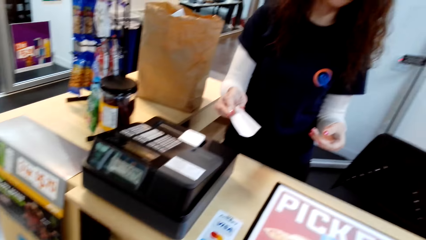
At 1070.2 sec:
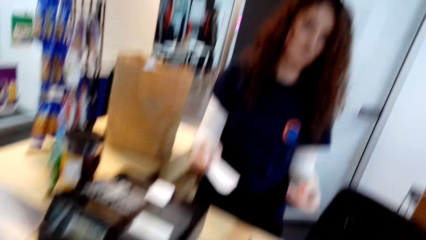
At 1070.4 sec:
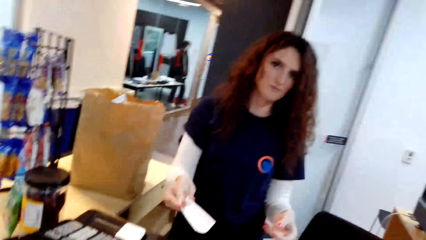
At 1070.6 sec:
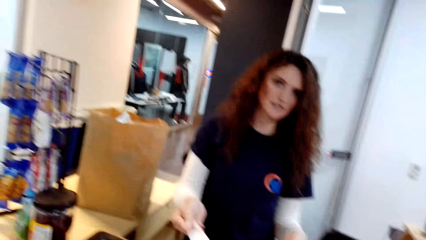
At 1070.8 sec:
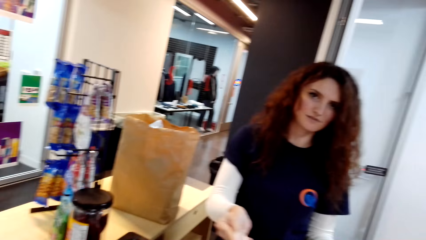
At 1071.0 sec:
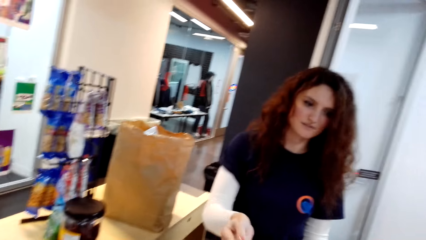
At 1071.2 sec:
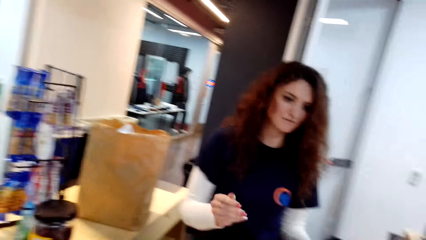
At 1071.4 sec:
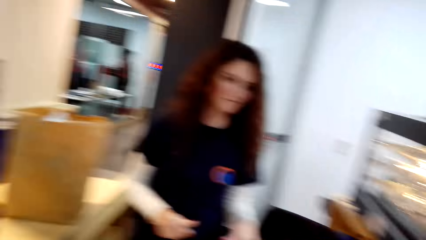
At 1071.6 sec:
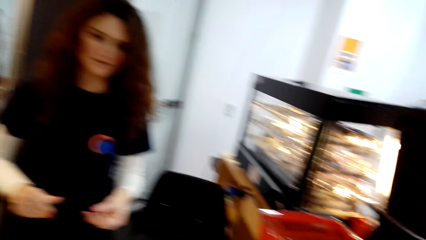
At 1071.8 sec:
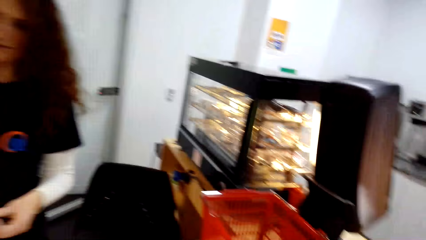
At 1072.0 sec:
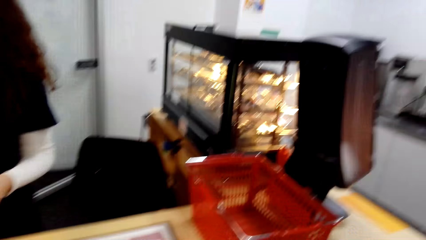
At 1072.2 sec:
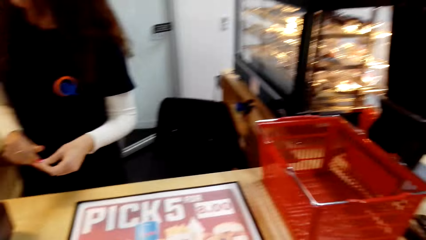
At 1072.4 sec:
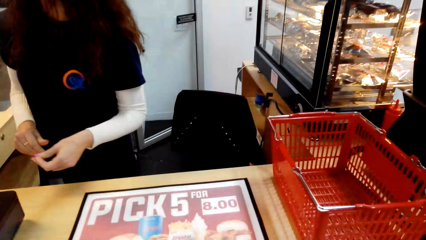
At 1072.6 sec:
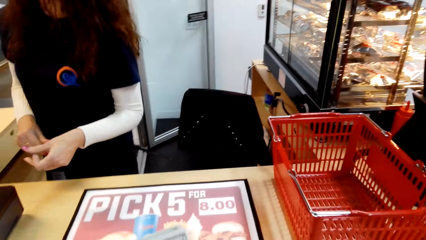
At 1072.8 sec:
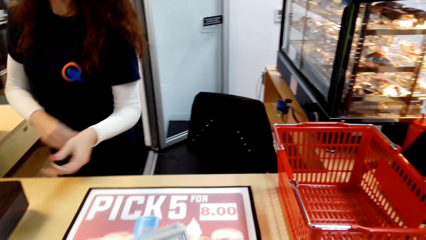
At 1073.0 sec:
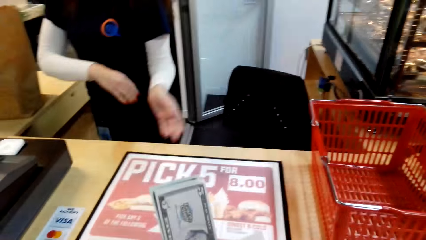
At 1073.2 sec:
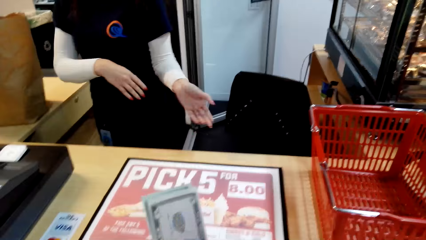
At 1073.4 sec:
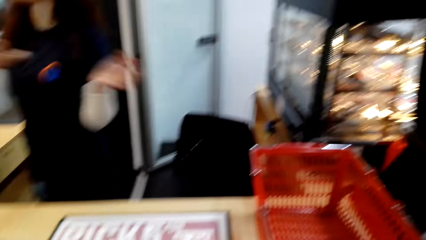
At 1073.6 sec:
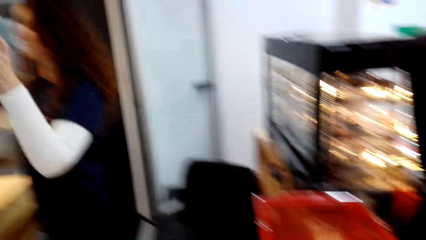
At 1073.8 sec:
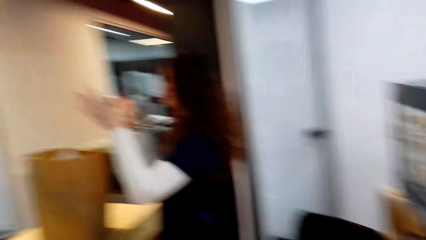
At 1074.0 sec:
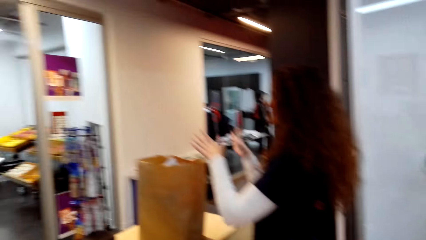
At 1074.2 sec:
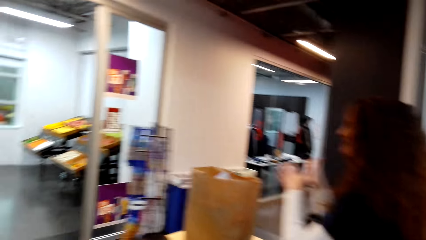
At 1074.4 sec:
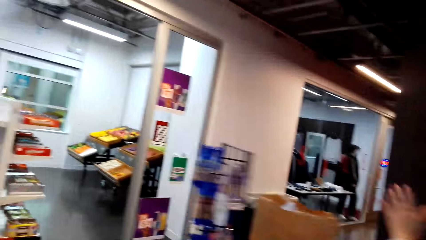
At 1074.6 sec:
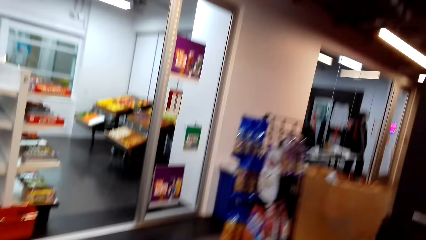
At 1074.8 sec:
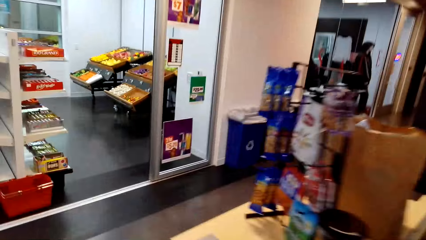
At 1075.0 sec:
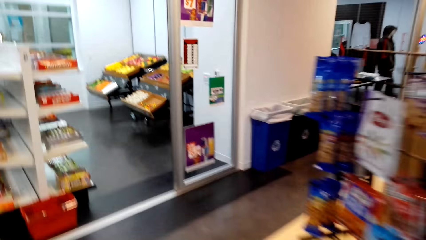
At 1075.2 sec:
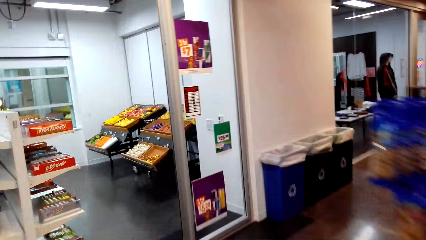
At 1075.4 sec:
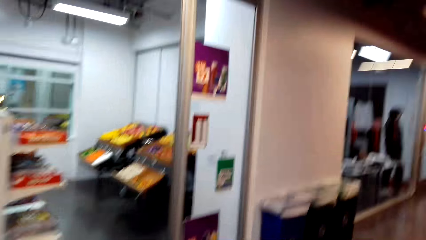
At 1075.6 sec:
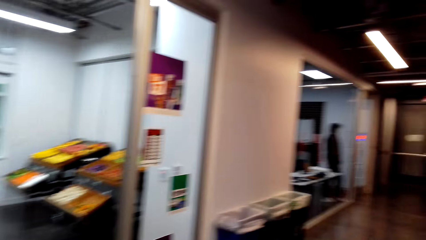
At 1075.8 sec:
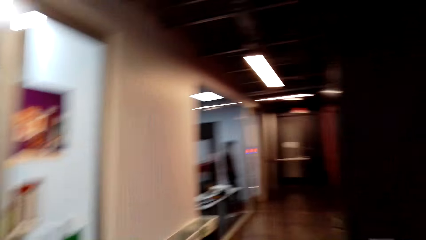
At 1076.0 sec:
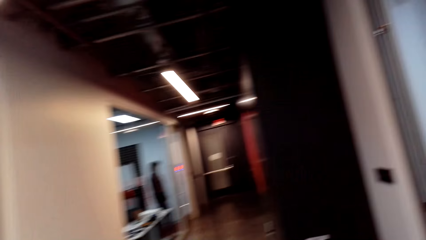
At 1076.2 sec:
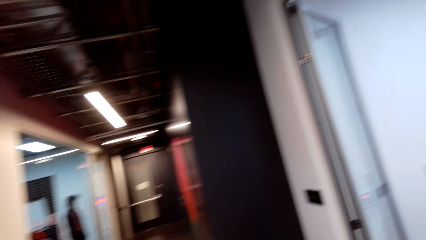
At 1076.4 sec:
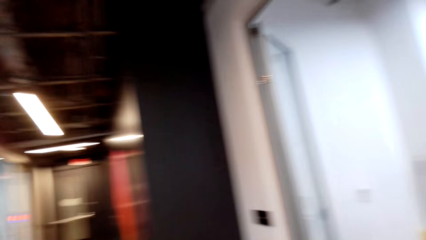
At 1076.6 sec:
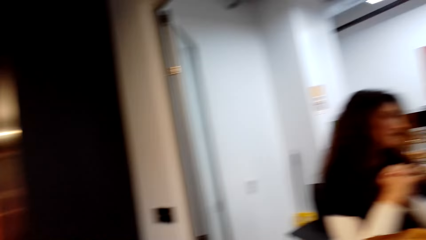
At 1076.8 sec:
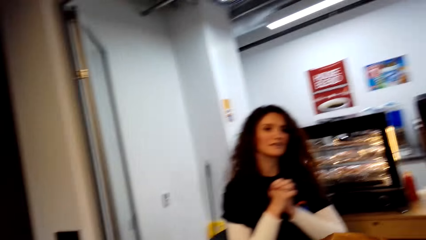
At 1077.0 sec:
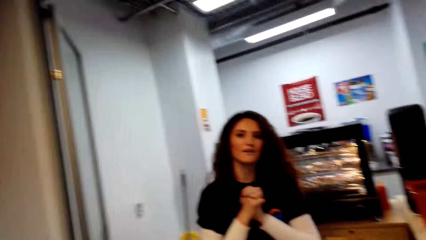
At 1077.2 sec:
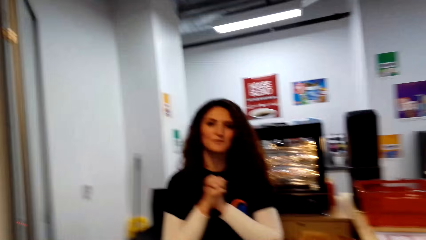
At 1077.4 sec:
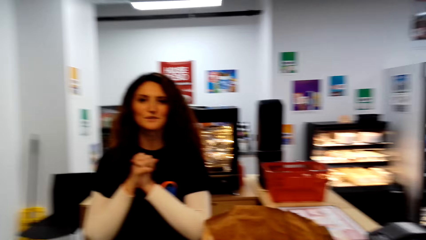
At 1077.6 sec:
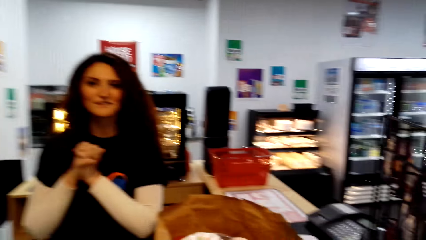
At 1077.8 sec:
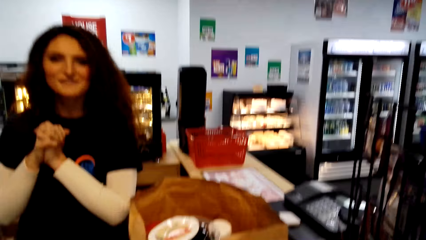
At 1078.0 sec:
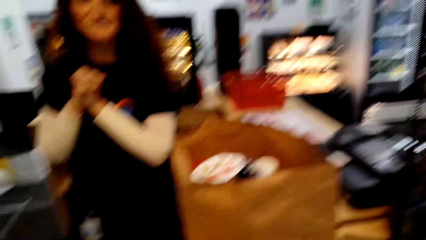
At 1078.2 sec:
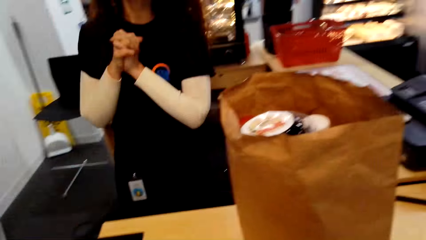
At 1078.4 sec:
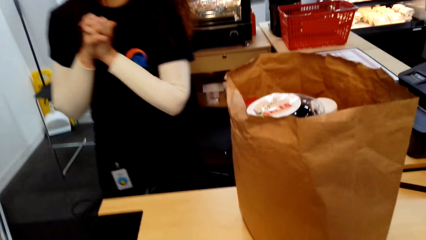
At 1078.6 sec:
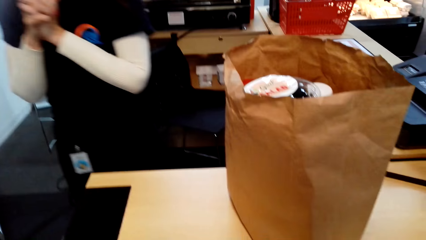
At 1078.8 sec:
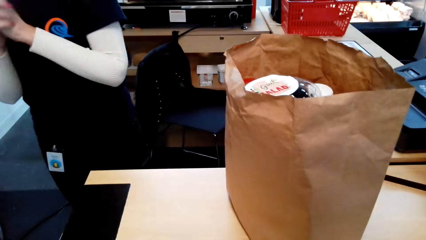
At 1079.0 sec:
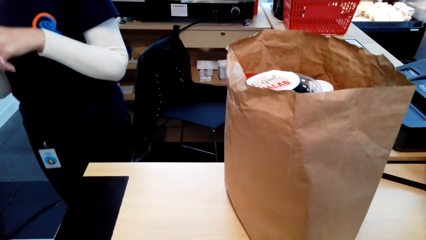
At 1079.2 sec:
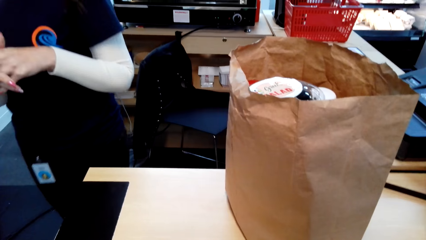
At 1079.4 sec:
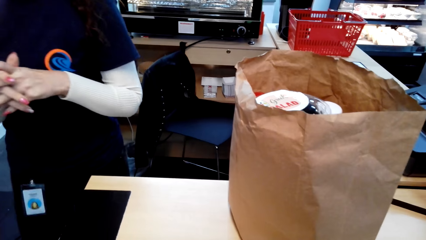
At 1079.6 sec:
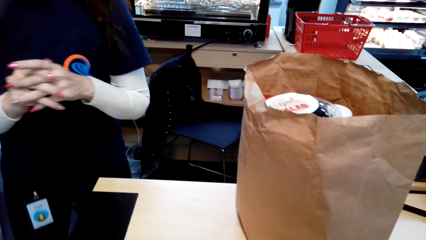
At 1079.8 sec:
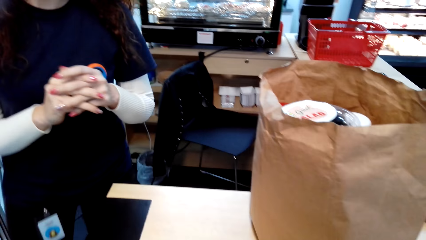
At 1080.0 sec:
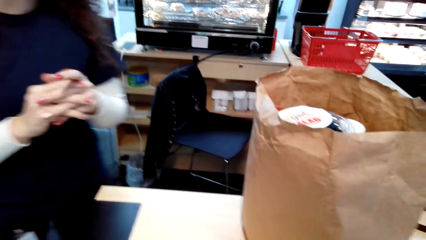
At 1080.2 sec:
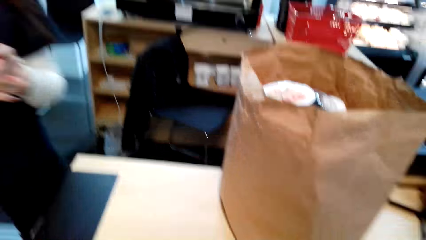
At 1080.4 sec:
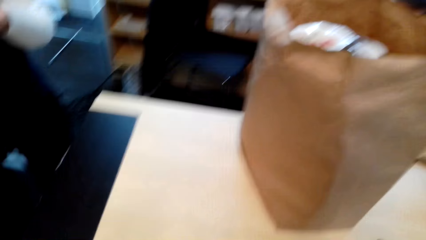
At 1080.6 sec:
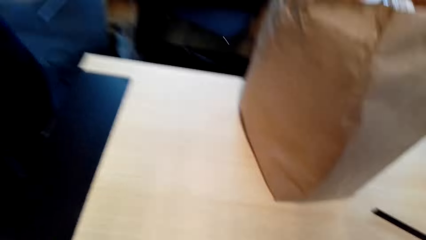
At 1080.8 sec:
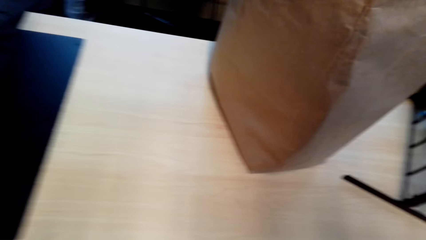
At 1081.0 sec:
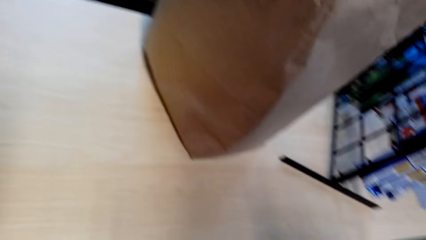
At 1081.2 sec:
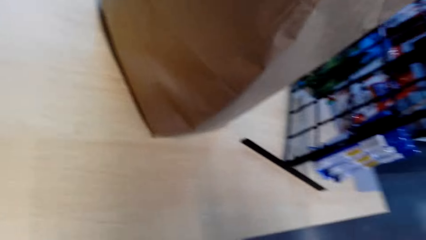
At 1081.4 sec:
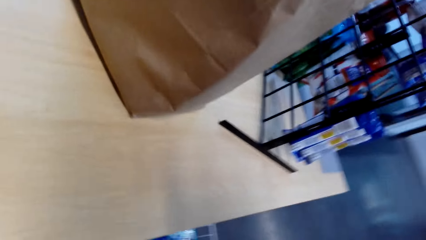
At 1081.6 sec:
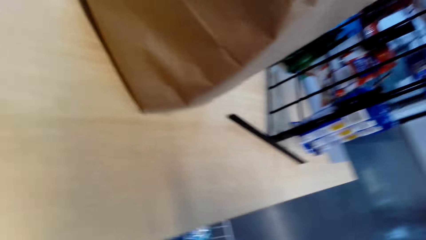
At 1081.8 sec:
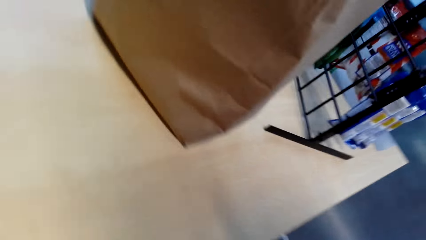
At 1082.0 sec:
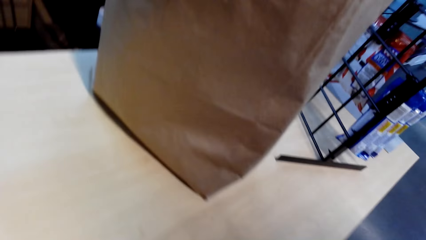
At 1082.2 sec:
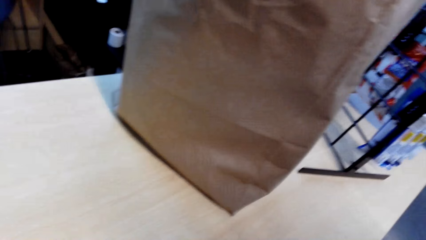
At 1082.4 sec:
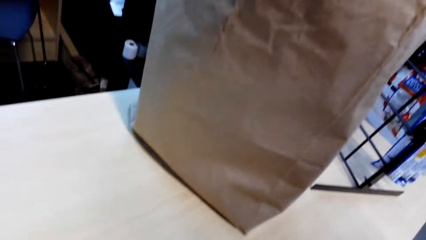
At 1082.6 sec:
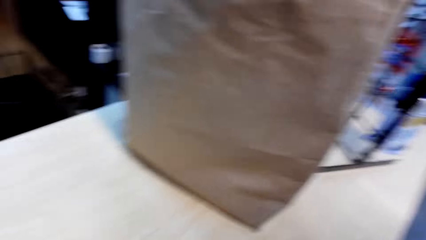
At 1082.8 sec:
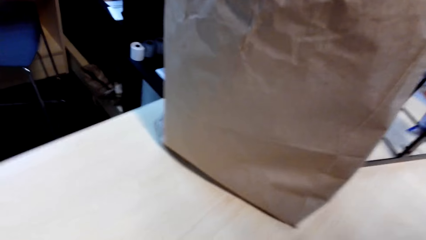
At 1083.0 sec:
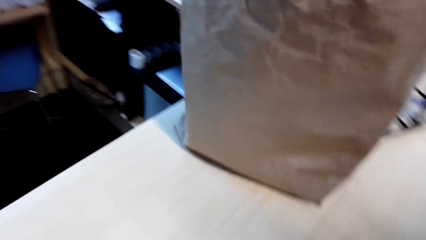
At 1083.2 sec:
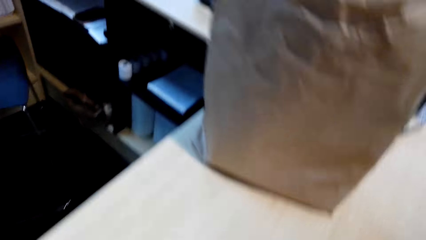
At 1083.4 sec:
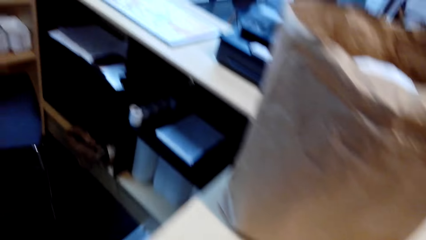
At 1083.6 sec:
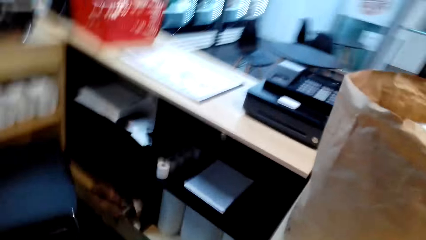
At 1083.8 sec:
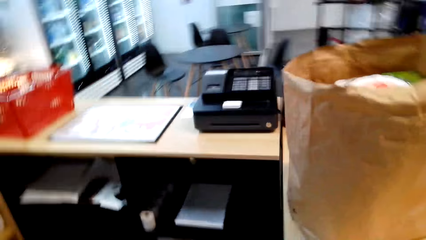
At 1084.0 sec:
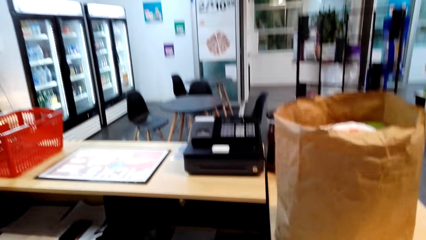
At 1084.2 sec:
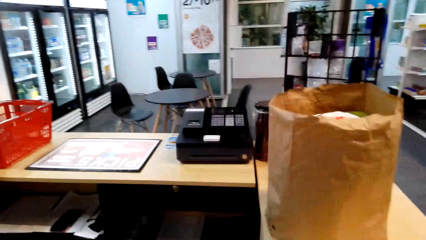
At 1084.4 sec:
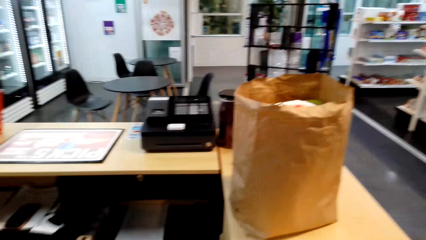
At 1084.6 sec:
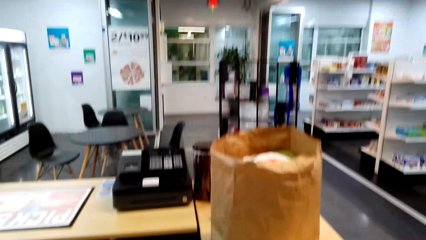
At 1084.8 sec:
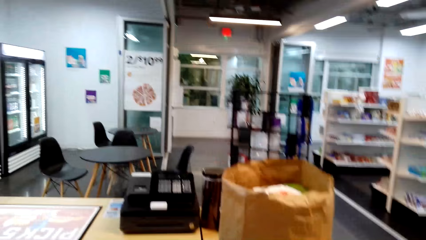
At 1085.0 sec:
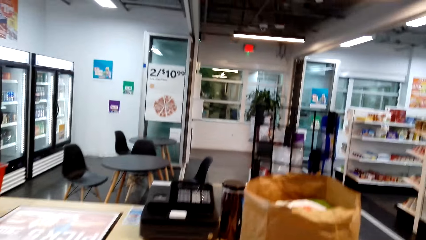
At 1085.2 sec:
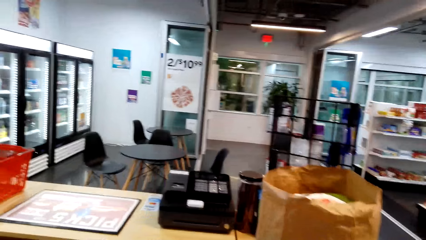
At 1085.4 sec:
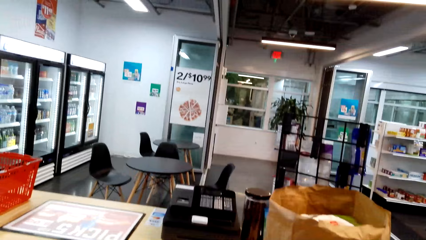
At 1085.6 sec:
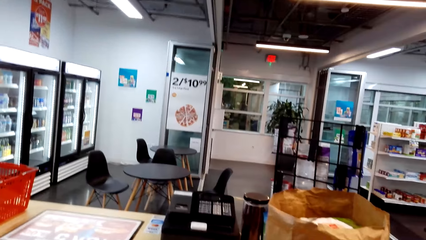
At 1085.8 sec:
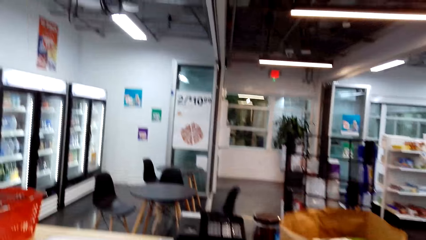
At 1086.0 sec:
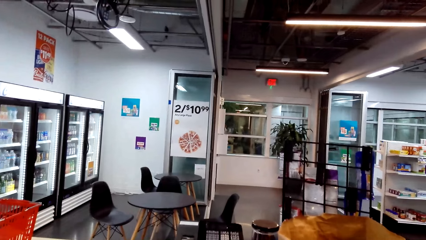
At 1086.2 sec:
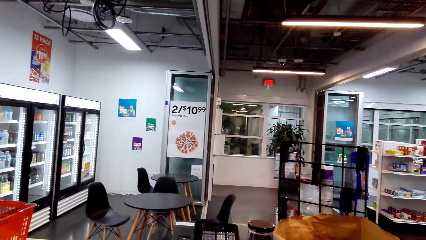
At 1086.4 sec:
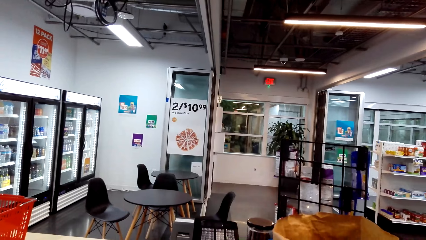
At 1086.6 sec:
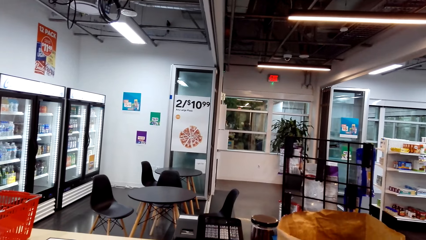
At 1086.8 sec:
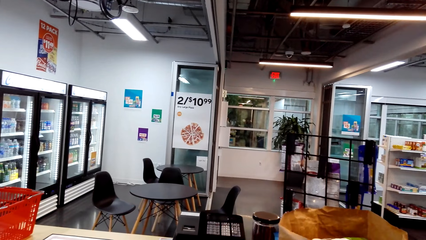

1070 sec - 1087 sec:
A woman gives the camera wearer a receipt. The camera wearer picks the receipt from the woman. They look around. The woman moves hands. The camera wearer holds currency notes. They look around and walk around. The woman looks around. The woman talks to the camera wearer. The camera wearer looks around. The woman walks around. The camera wearer removes the camera from the head. They touch the camera. They look around.
